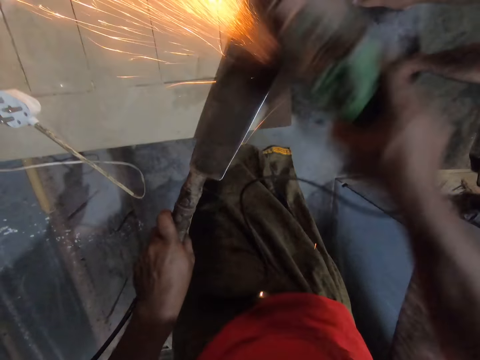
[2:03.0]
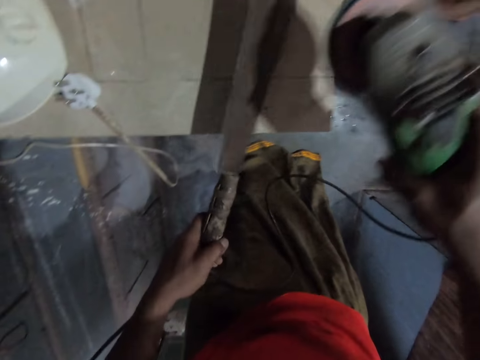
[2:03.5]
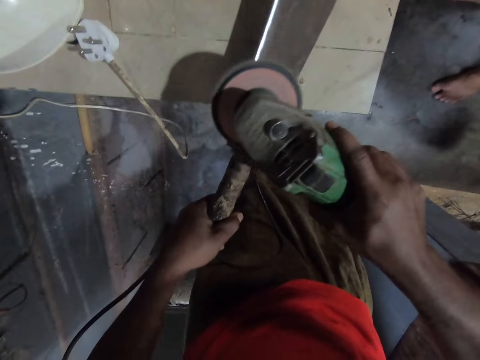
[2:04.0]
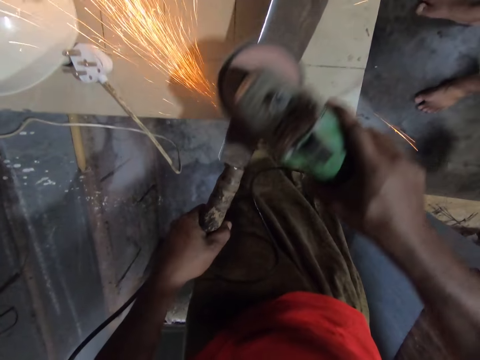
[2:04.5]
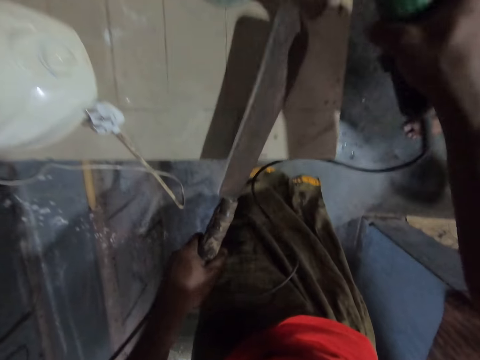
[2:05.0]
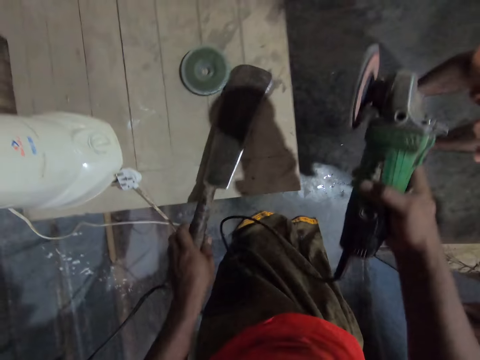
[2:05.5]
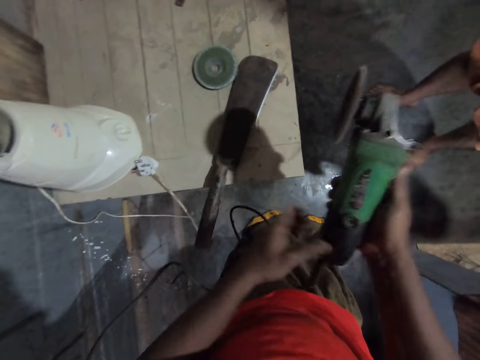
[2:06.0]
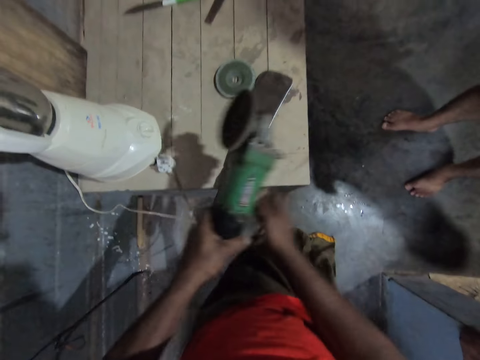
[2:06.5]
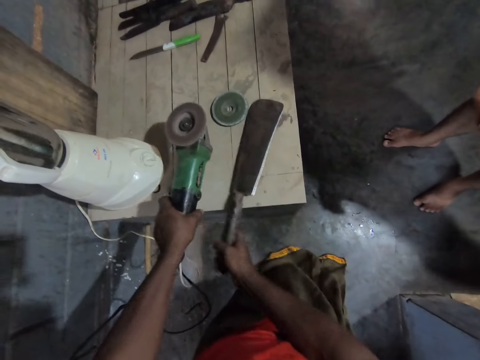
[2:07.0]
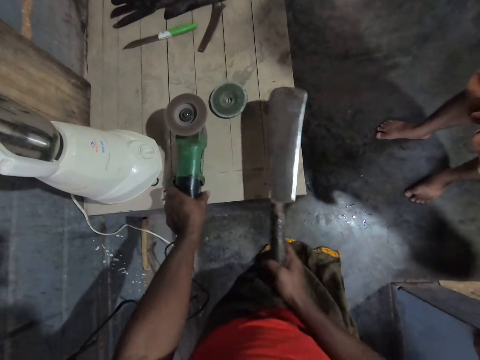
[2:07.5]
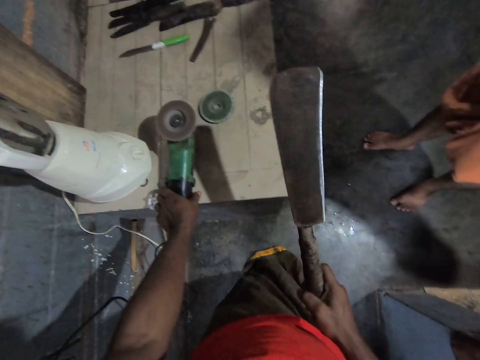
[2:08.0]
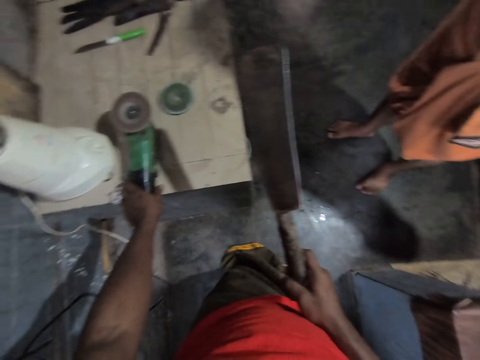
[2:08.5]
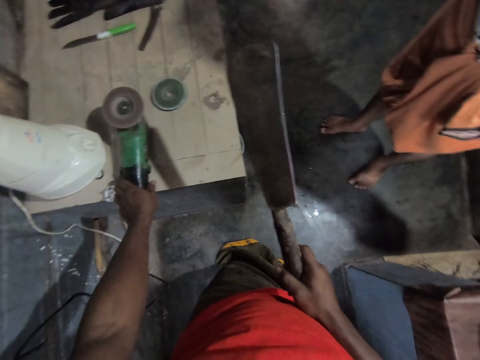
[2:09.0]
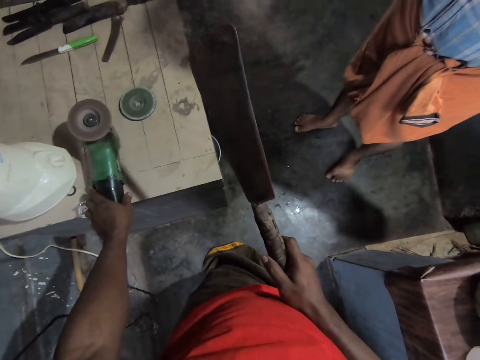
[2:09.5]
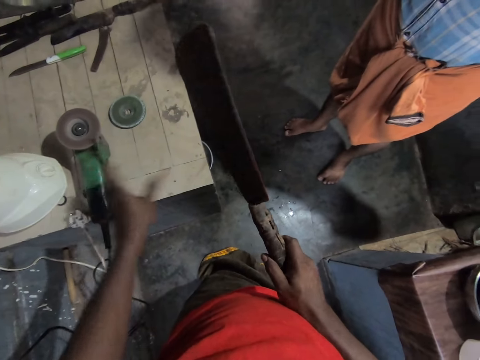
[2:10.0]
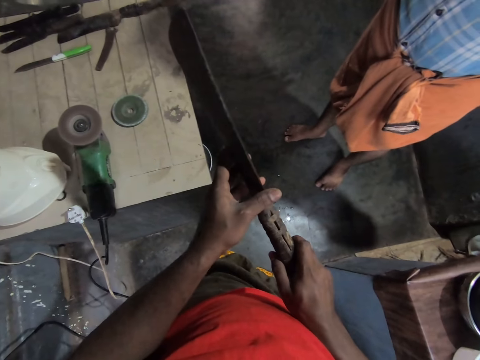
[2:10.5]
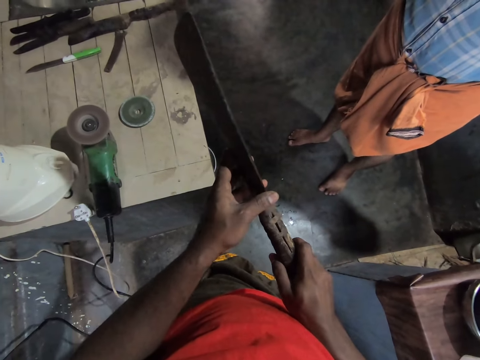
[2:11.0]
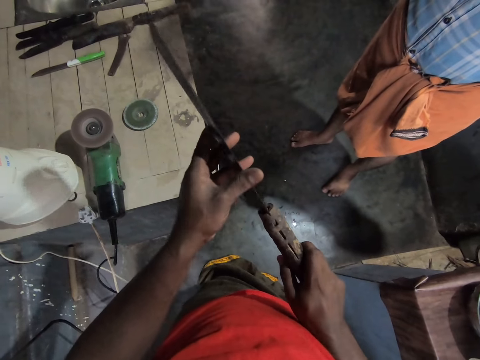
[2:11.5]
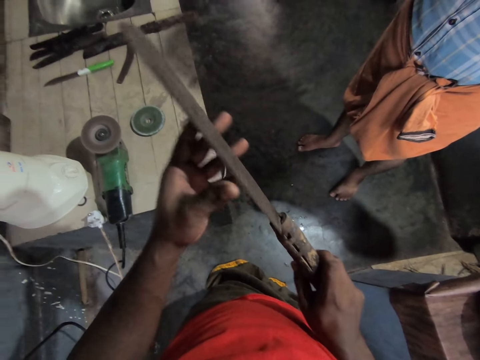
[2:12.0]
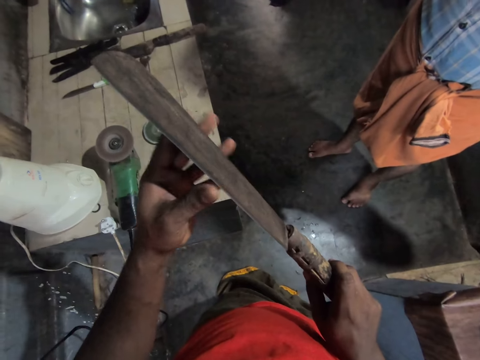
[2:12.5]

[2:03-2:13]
The camera wearer turns the knife or machete. He sharpens the knife. He puts the knife on the table. He stops the grinder machine. He puts the disc sander on the table. He picks up the machete on the table. He runs his hand on the knife edge.

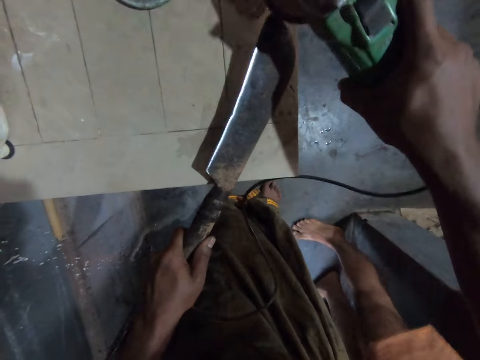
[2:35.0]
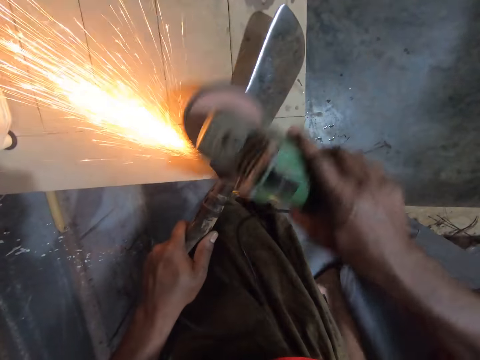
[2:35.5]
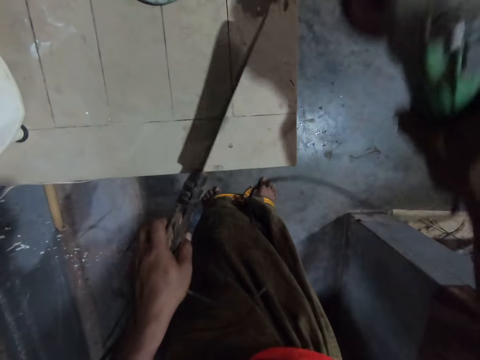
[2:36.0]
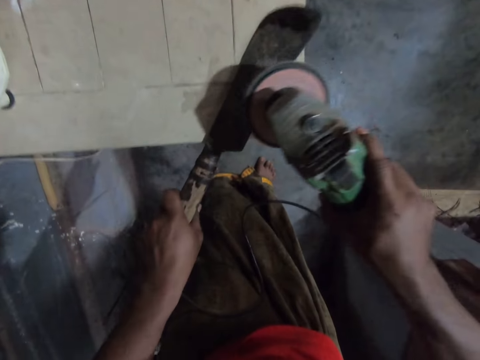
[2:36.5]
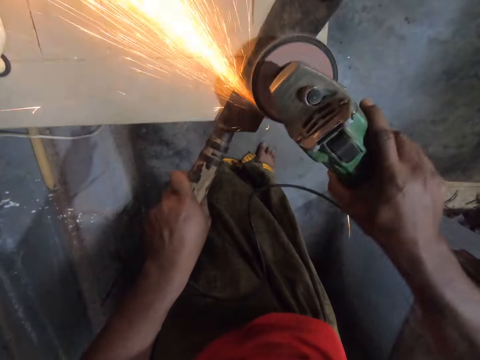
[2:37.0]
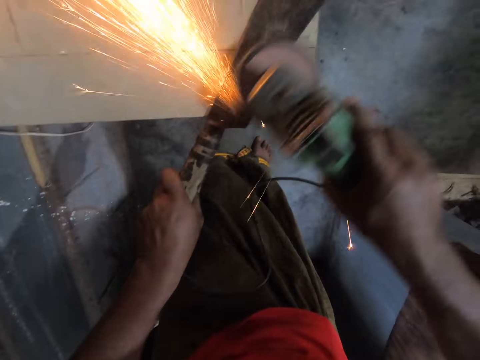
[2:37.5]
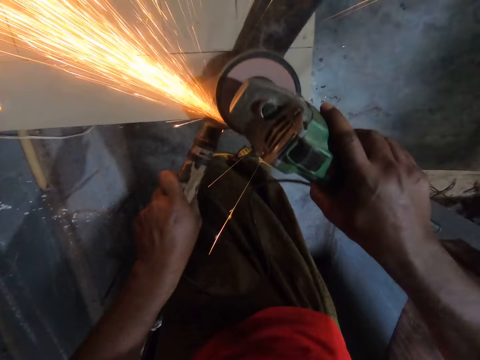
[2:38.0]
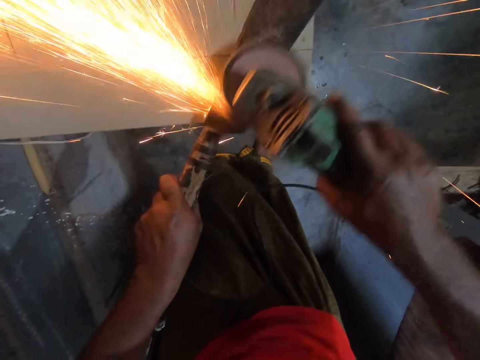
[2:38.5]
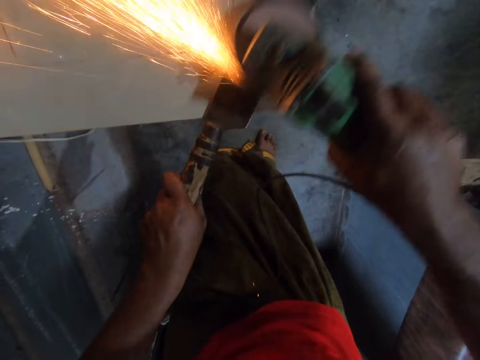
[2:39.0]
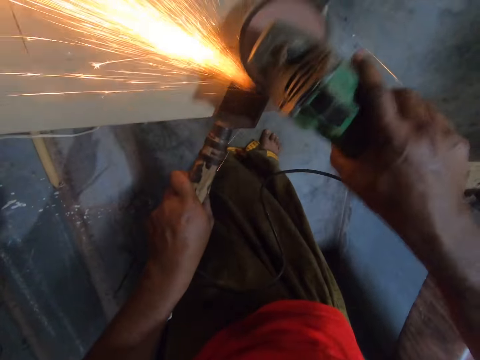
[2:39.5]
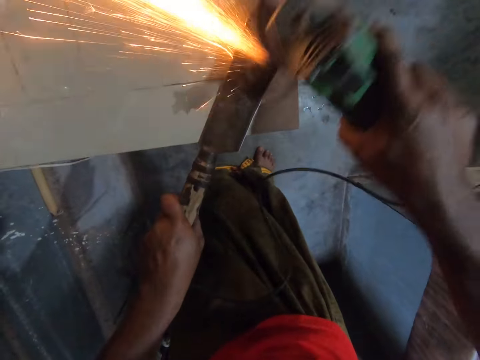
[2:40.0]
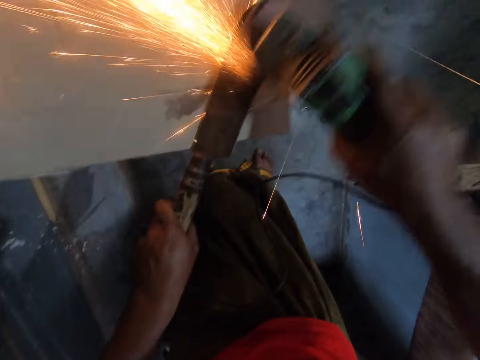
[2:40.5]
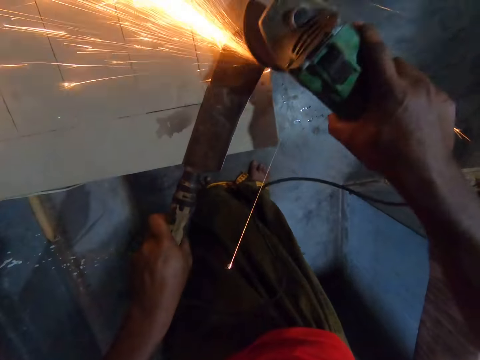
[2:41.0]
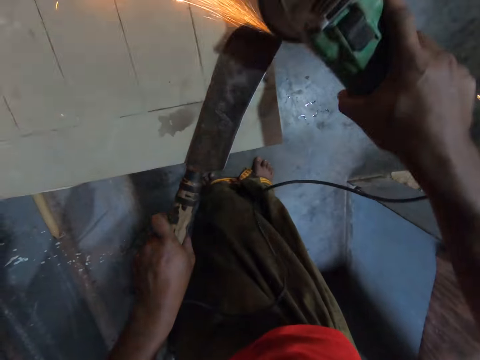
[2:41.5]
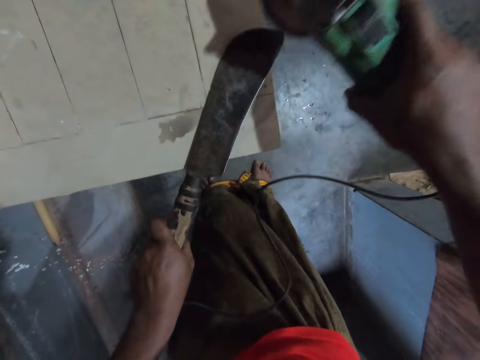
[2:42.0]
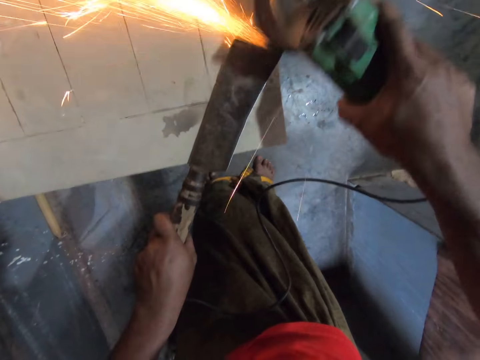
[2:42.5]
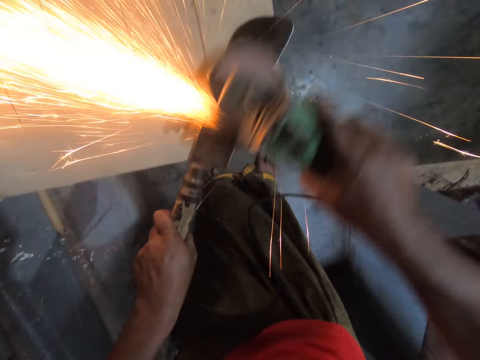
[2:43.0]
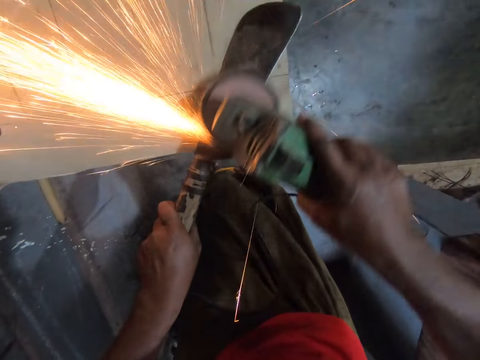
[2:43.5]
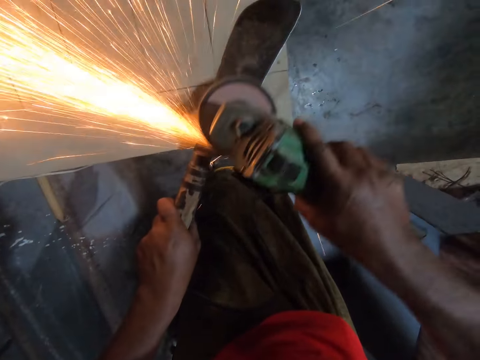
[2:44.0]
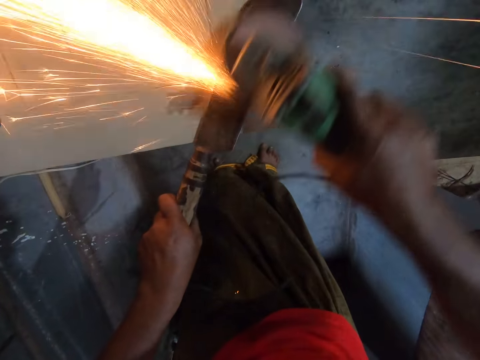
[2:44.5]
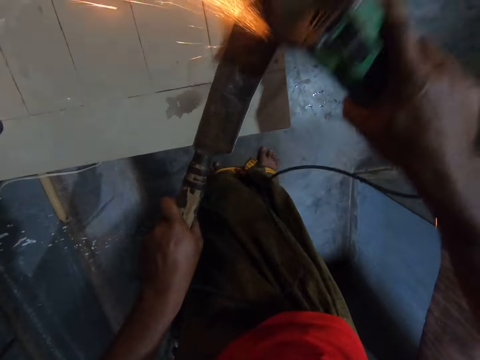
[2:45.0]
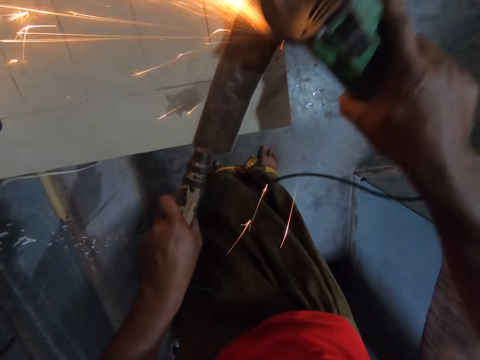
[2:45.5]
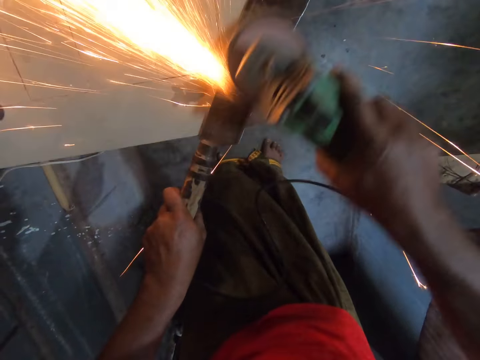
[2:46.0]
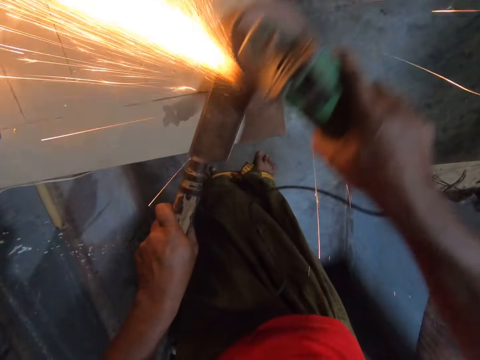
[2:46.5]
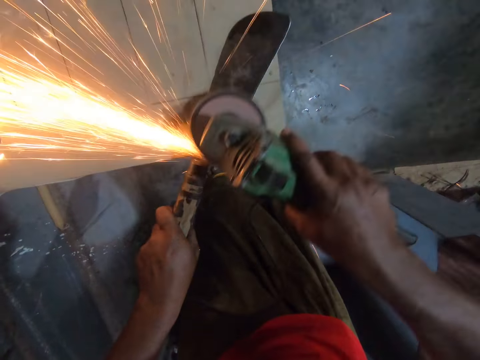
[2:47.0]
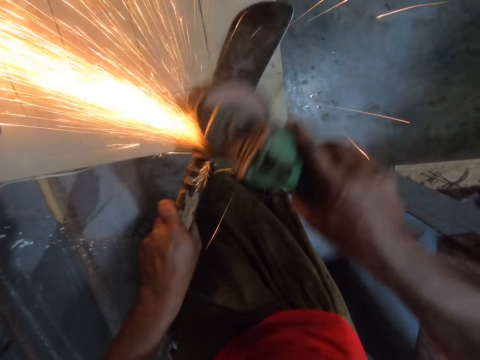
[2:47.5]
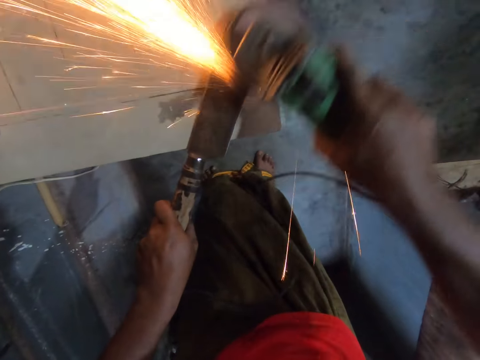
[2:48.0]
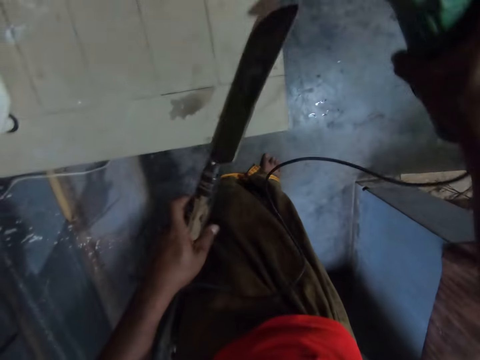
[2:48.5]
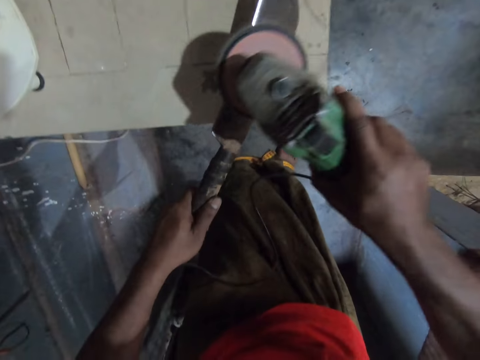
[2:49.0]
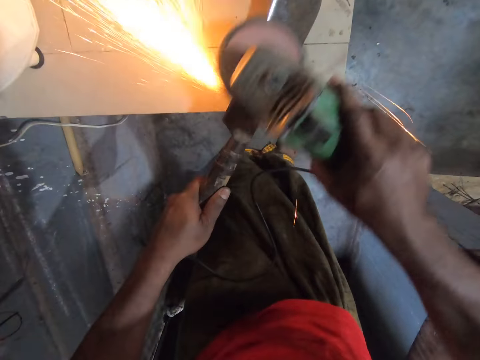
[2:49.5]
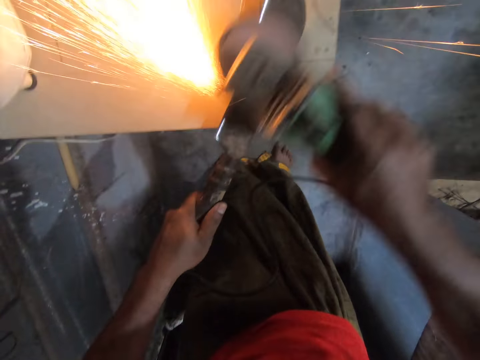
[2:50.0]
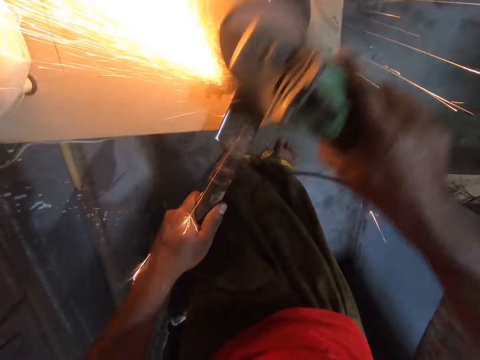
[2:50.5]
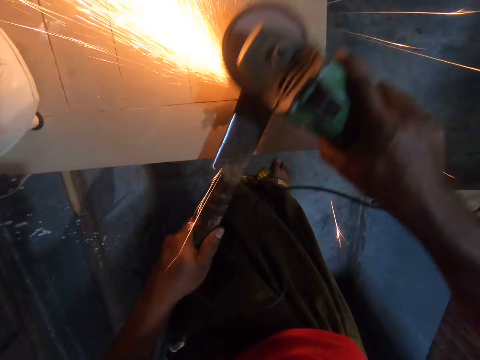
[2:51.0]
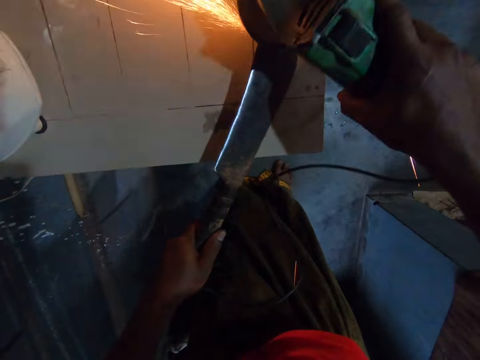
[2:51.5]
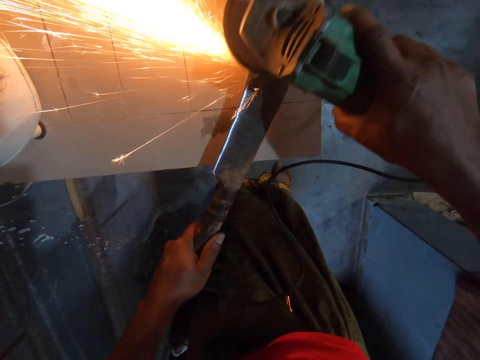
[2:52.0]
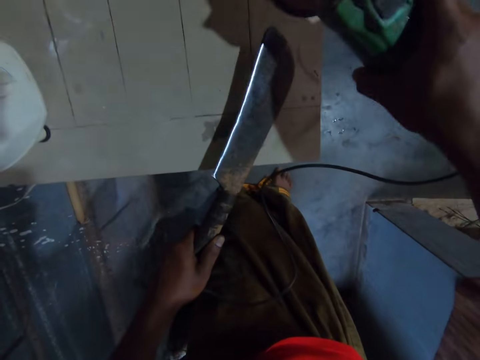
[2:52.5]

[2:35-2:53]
The camera wearer turns the knife. They sharpen the knife. They turn the knife. They sharpen the knife.
